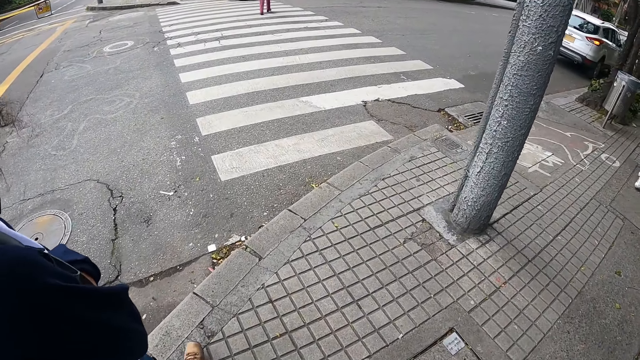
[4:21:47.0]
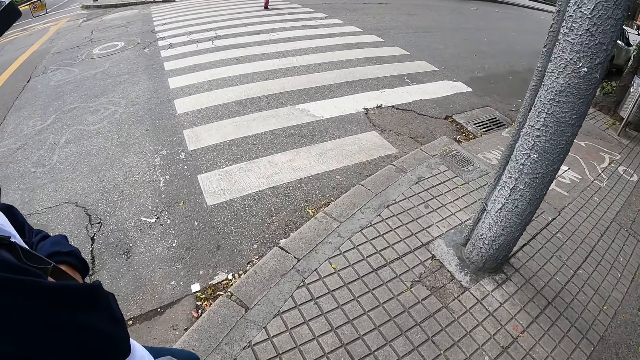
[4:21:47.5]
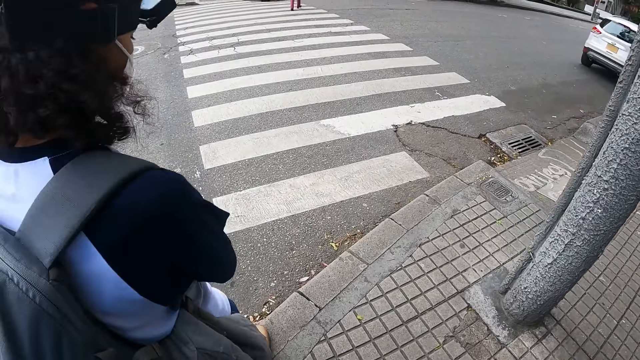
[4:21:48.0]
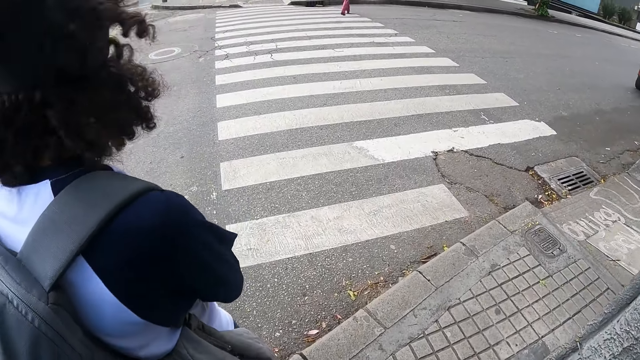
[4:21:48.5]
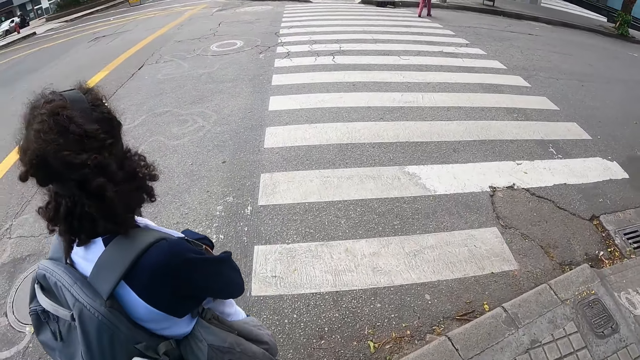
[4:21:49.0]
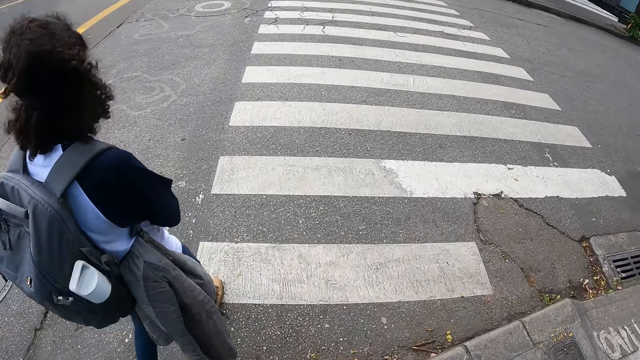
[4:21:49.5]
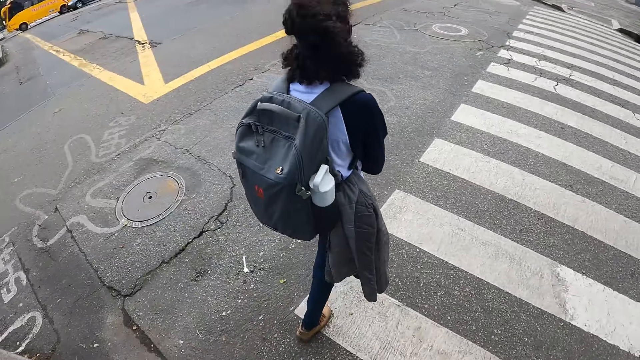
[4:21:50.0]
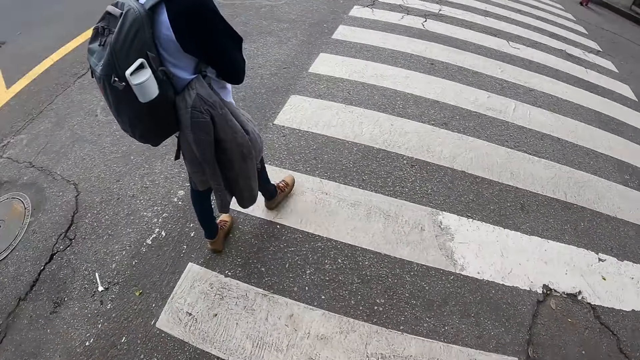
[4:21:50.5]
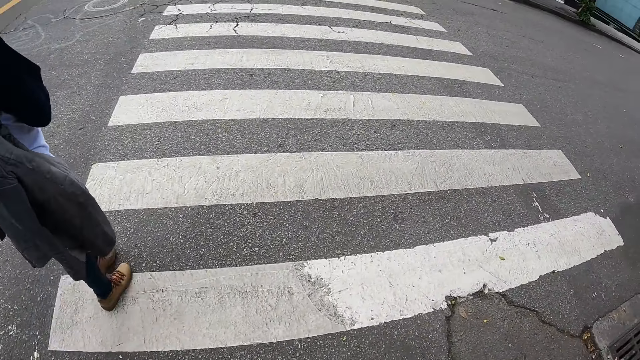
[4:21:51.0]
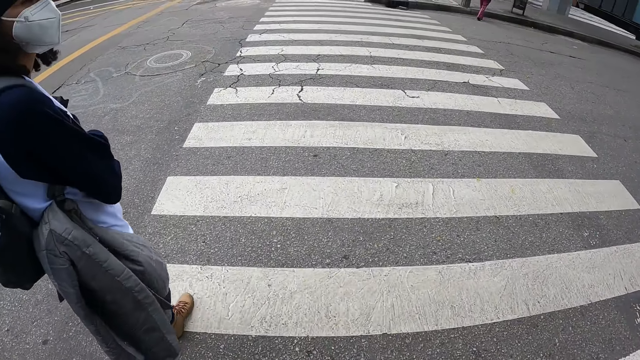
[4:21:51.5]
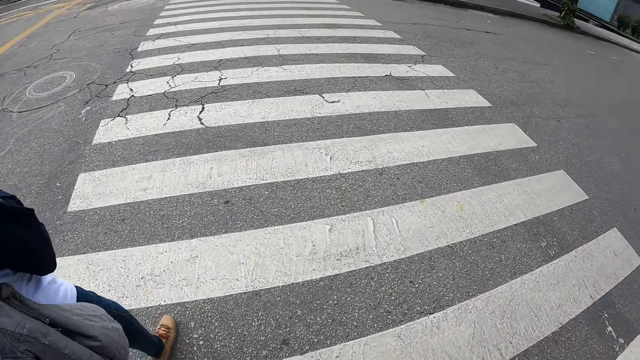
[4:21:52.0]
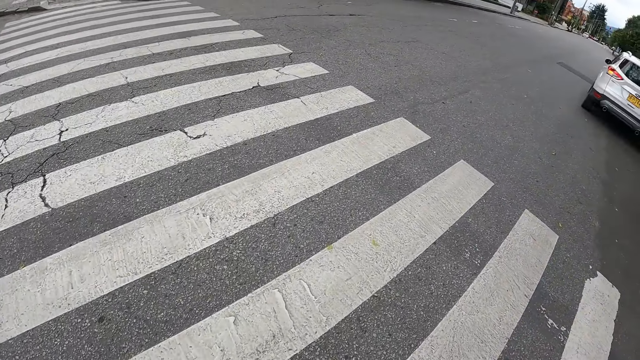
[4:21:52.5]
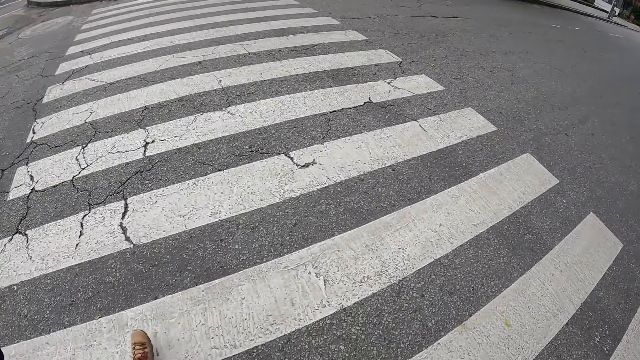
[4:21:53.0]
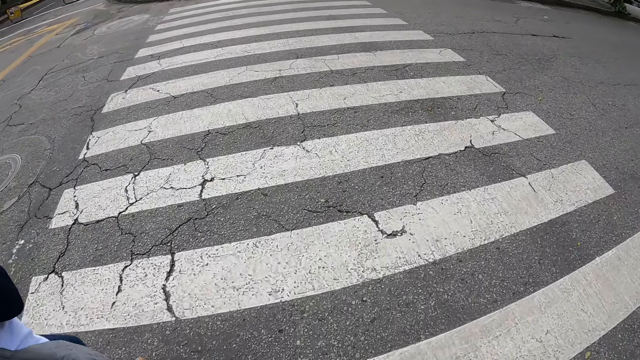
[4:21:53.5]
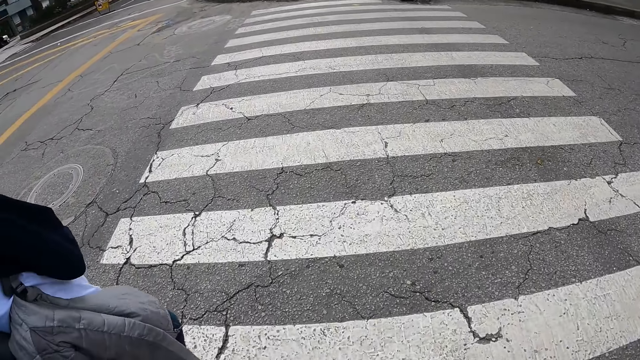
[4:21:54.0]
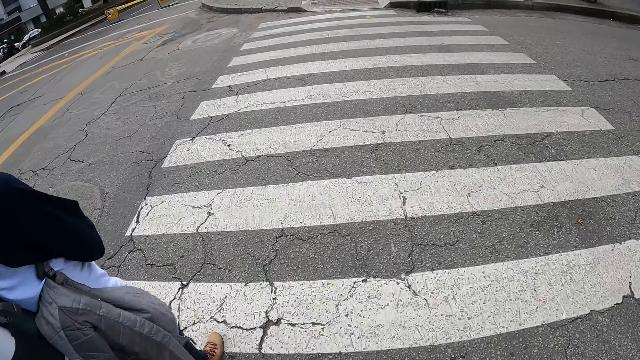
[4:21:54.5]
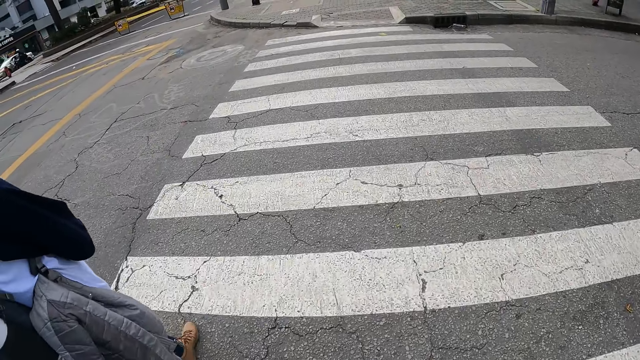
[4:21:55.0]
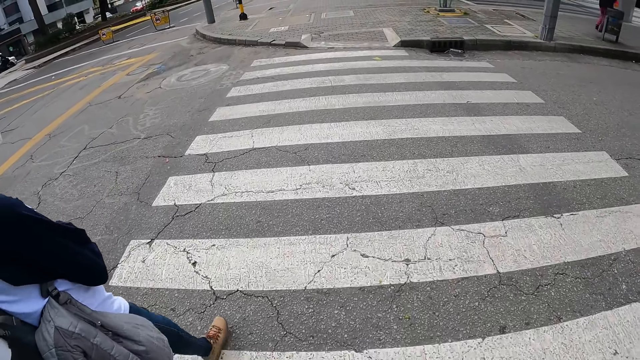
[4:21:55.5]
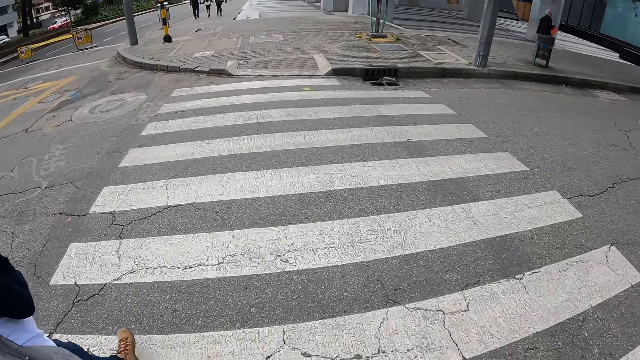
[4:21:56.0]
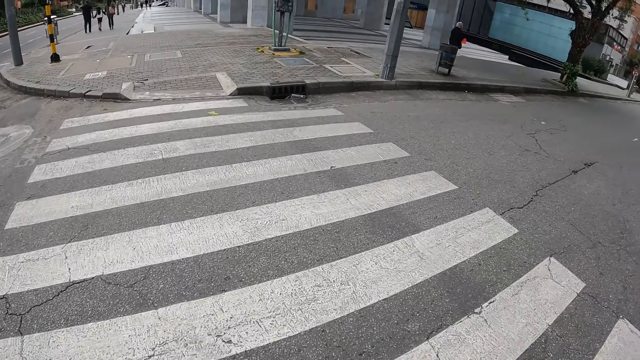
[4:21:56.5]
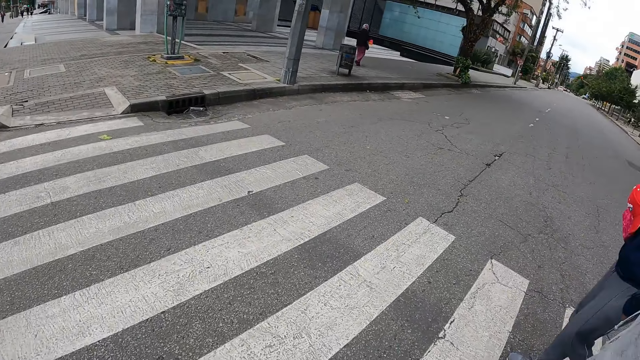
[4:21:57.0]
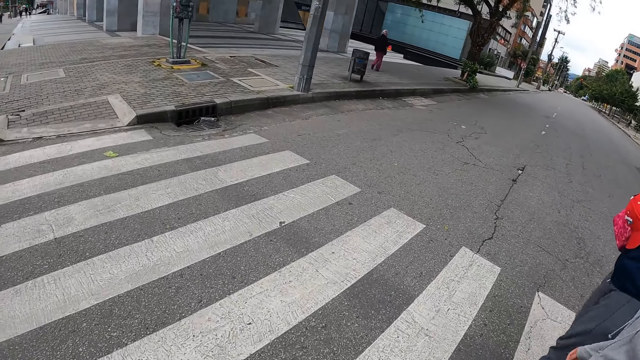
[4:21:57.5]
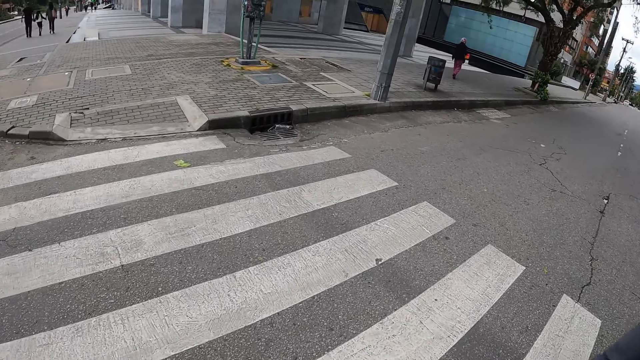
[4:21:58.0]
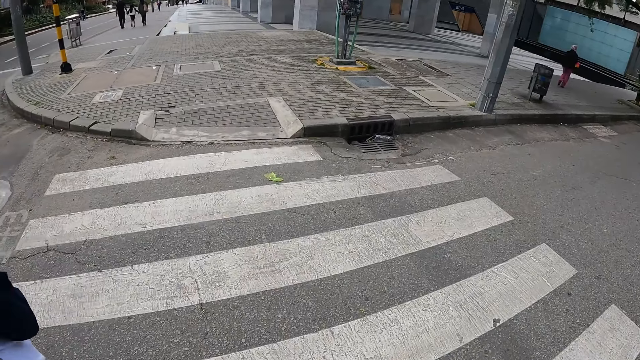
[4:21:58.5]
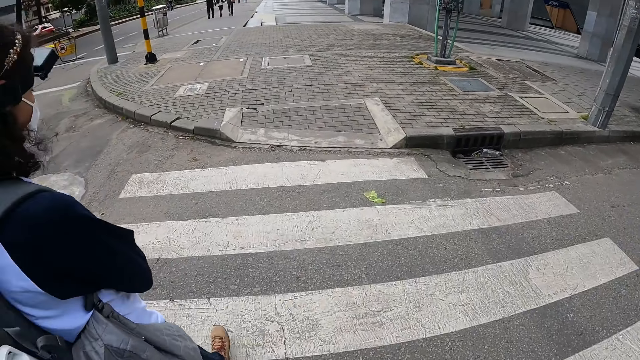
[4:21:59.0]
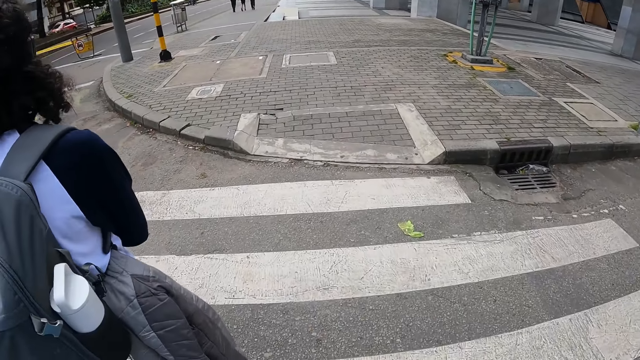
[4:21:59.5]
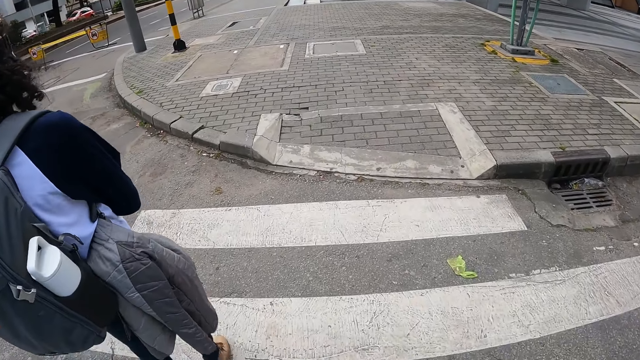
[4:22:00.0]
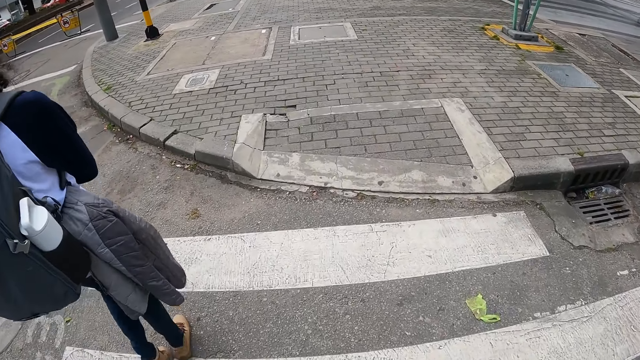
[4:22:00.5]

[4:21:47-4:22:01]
The woman crosses a road. The camera wearer crosses the road. A man crosses the road. Another woman crosses the road.

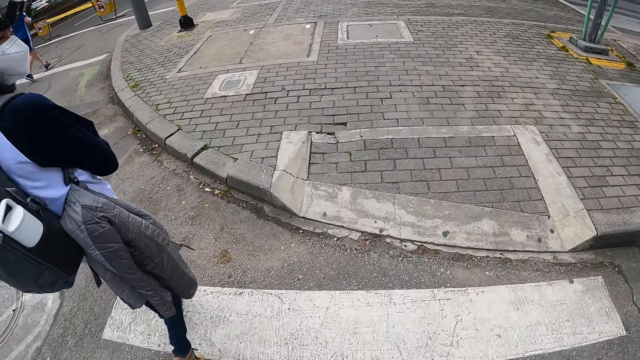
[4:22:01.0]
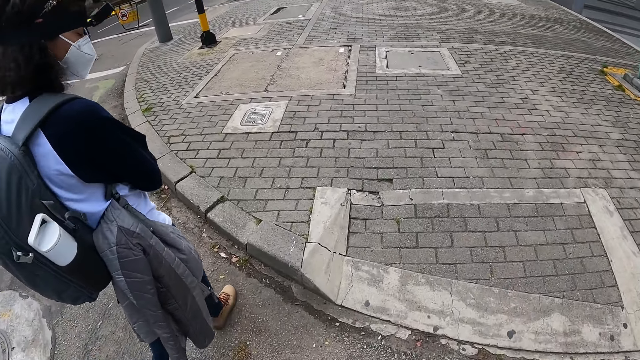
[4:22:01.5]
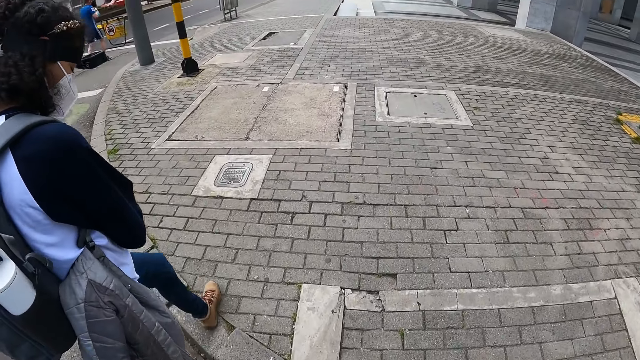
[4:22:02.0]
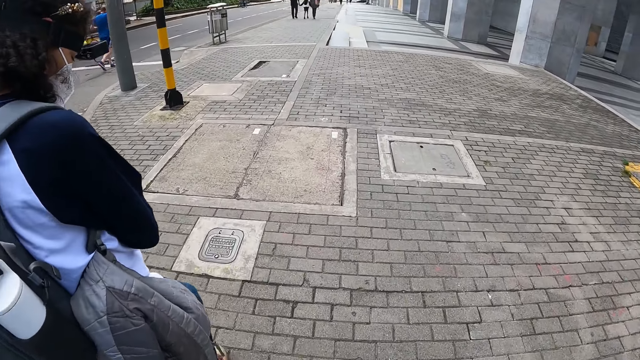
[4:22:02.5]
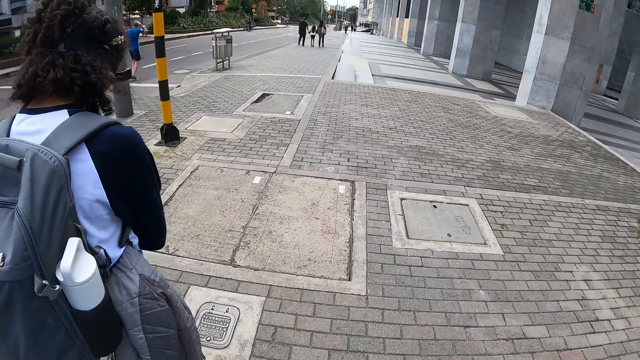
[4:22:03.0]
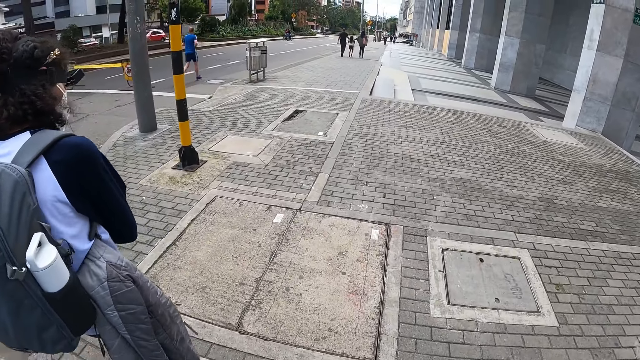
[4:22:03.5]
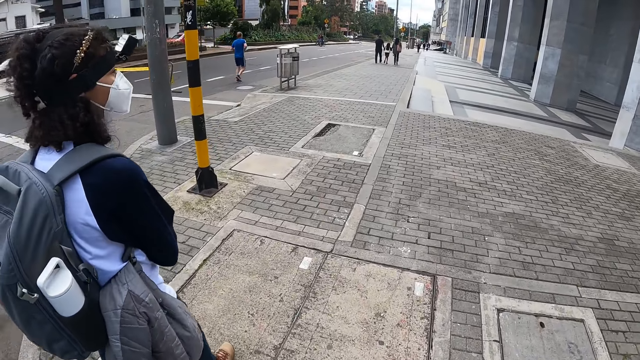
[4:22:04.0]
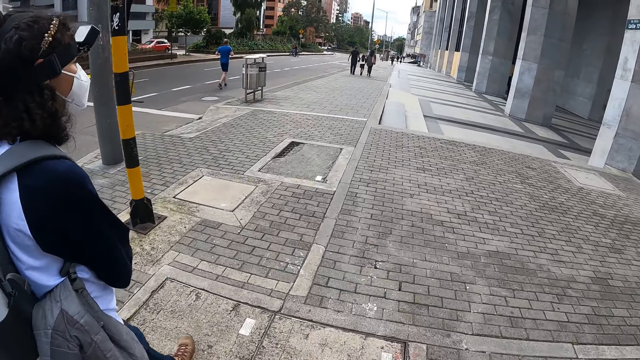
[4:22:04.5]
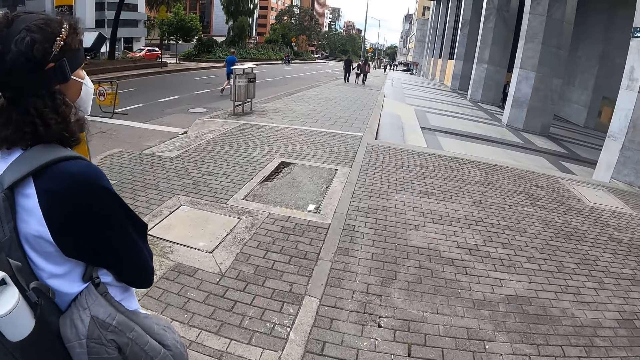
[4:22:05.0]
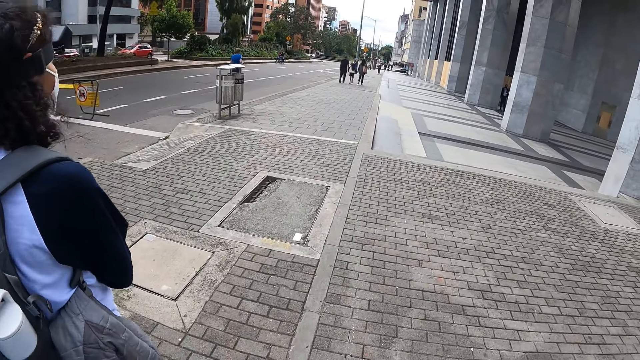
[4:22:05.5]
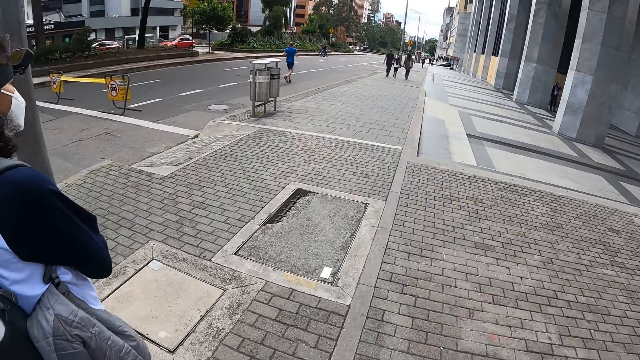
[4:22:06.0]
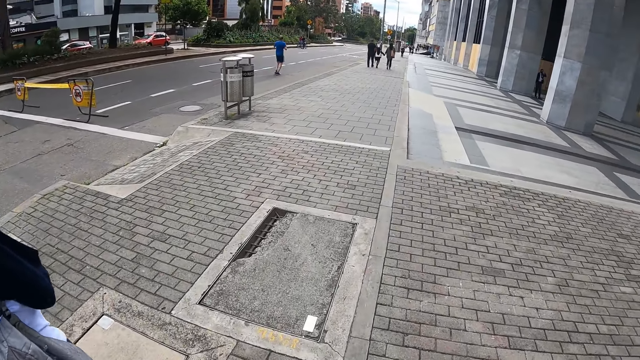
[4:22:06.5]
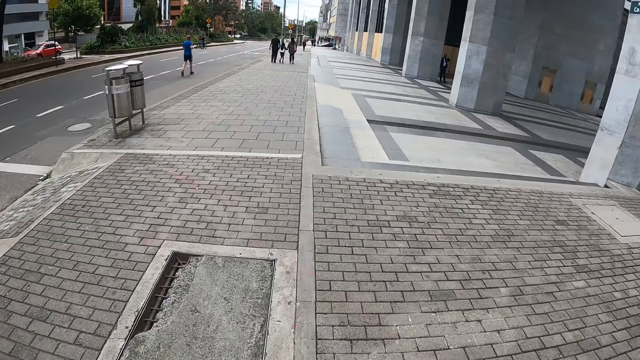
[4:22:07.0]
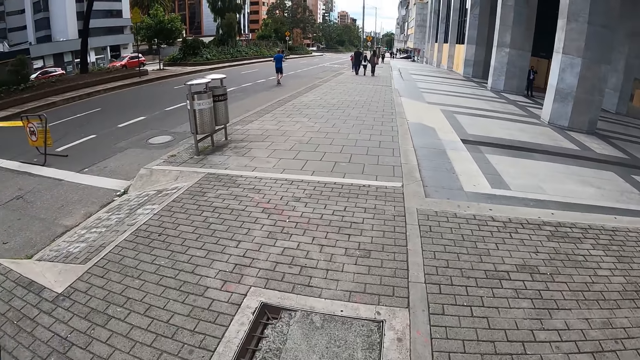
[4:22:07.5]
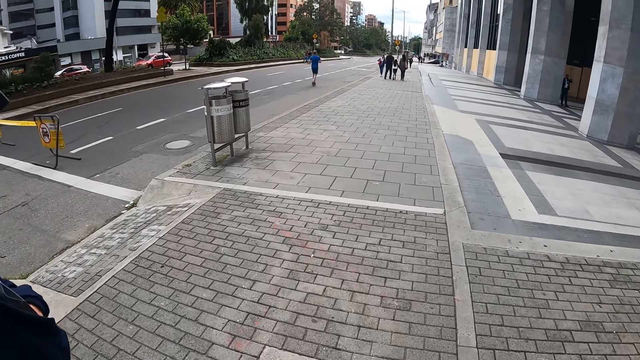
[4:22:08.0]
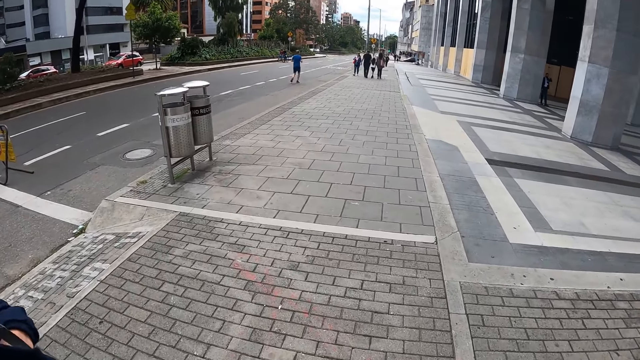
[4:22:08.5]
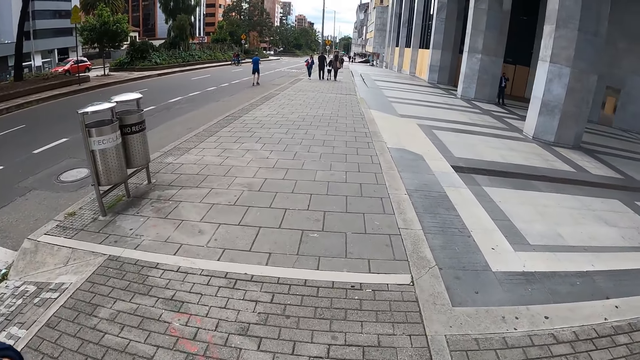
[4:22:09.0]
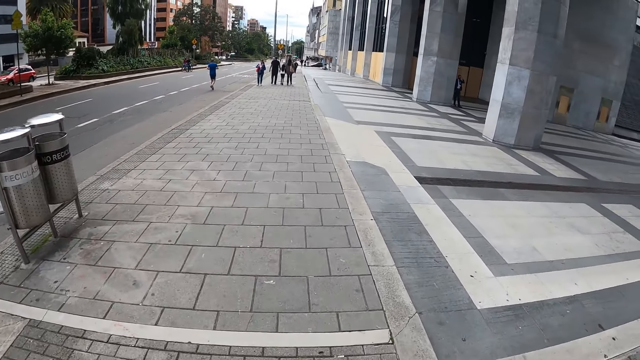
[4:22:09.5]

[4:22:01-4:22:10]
The camera wearer walks on the pavement.
